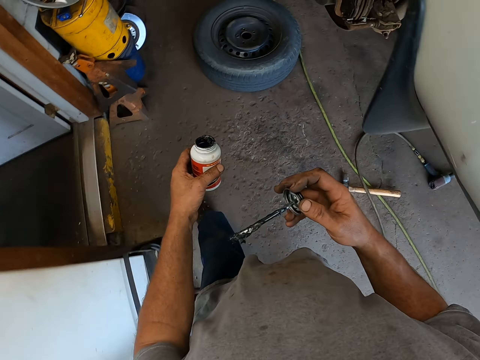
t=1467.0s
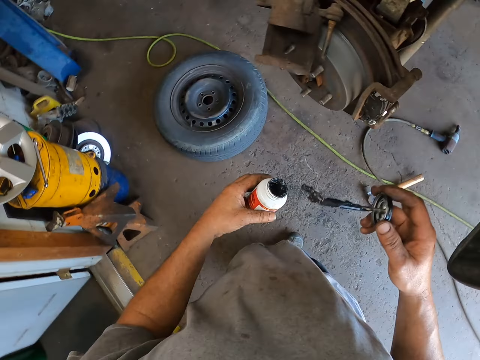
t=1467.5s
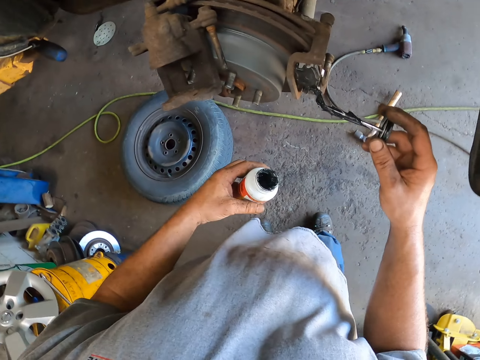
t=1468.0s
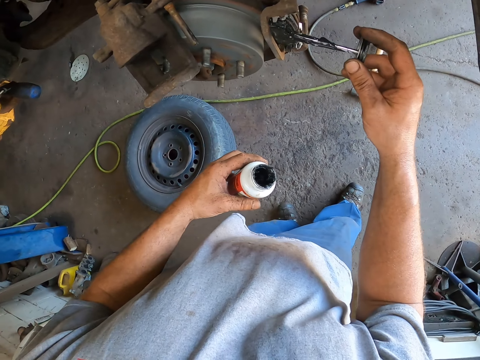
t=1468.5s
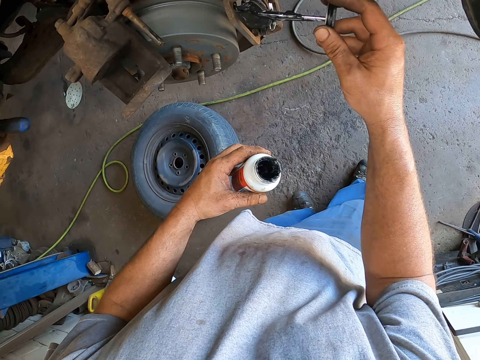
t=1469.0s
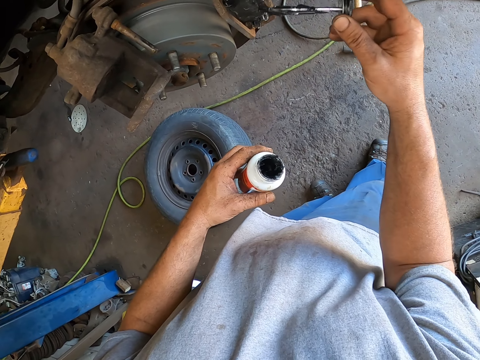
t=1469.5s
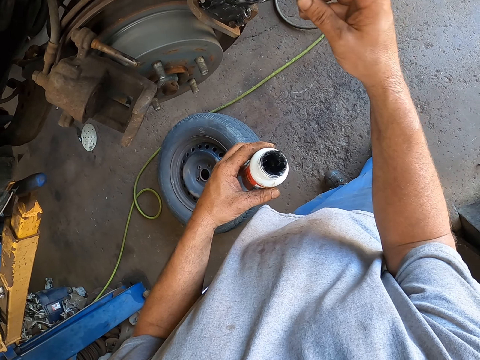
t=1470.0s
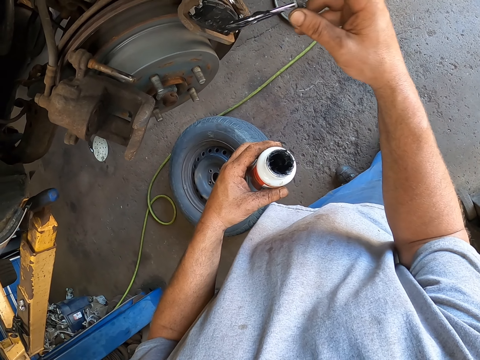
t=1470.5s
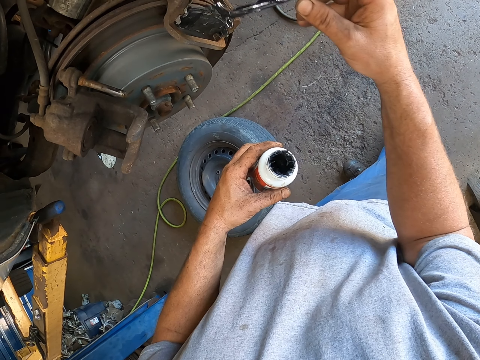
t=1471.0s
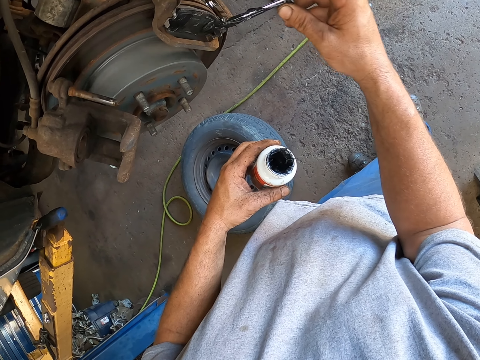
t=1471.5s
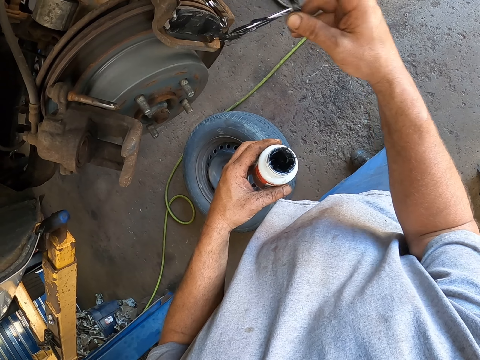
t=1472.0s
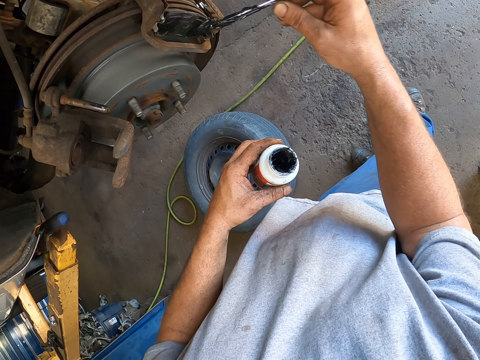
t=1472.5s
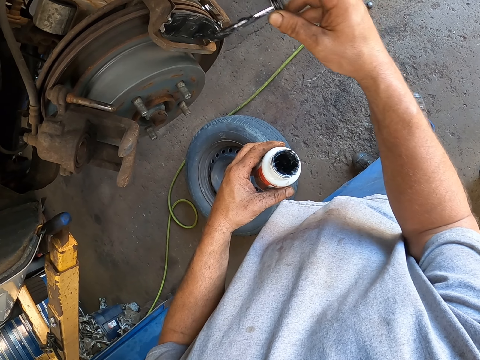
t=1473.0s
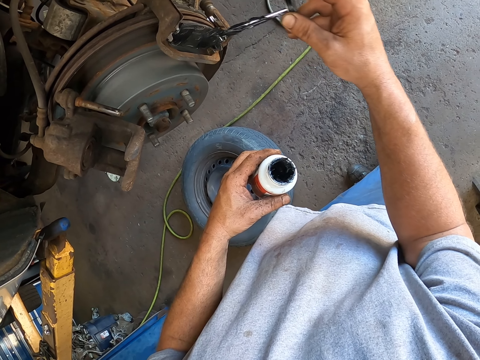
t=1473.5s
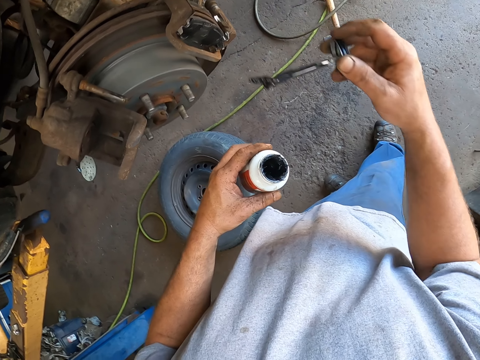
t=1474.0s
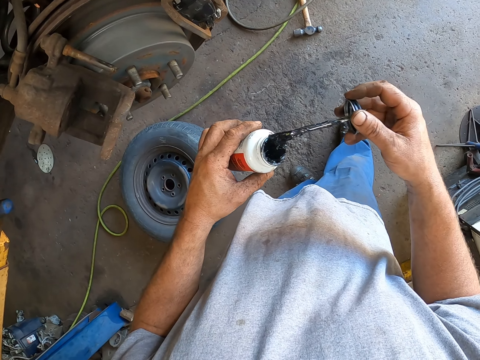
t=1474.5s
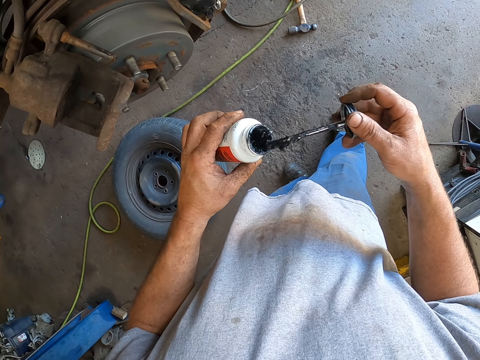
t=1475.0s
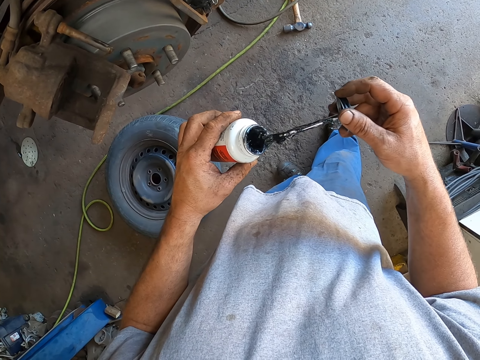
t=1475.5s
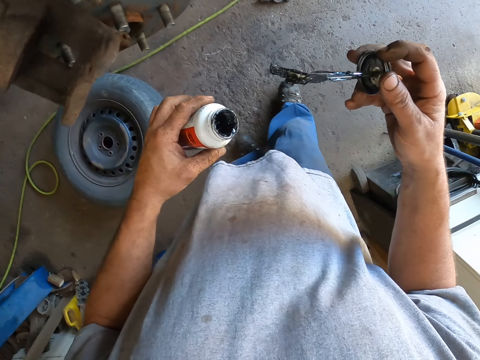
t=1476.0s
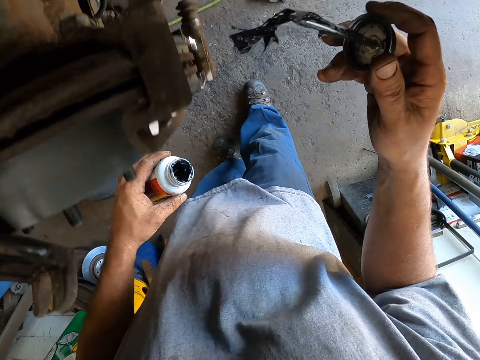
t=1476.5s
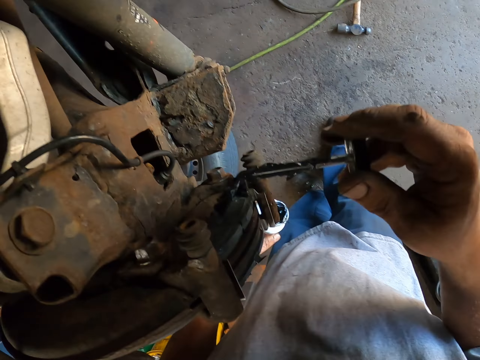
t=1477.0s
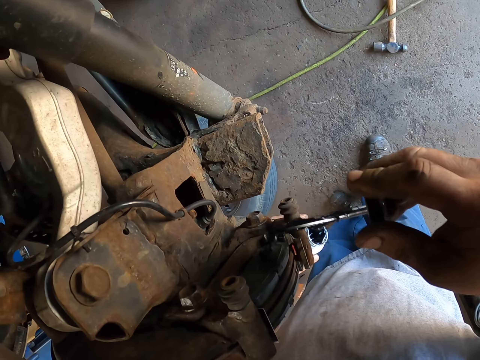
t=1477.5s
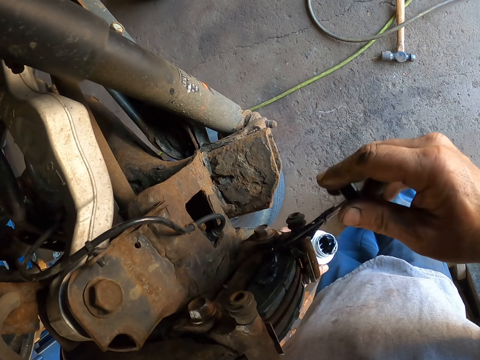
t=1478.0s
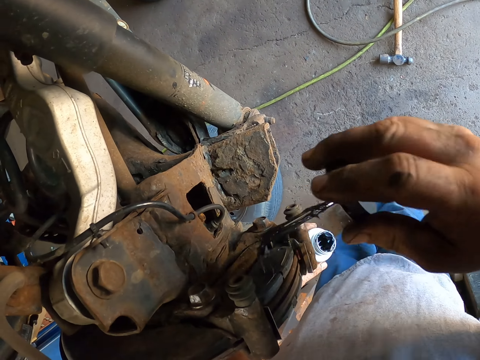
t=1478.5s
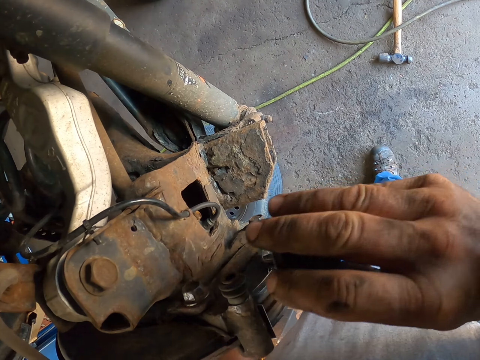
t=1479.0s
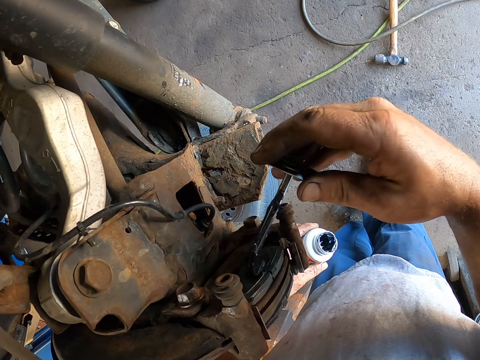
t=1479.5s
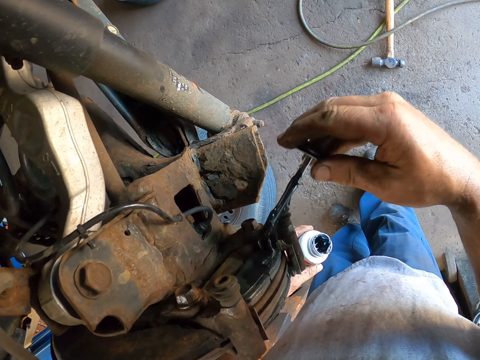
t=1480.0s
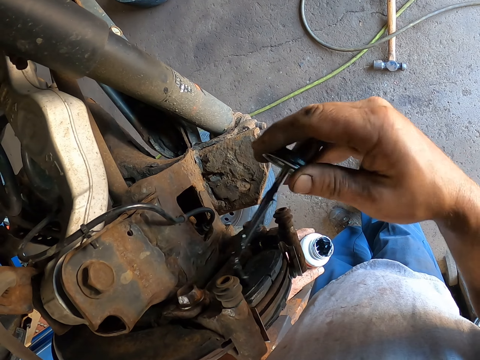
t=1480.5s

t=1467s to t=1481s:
The camera wearer paints the metal under the car. They dip the brush in the paint in the bottle. They paint the metal under the car again.

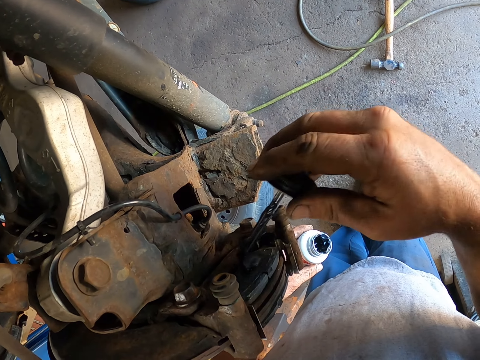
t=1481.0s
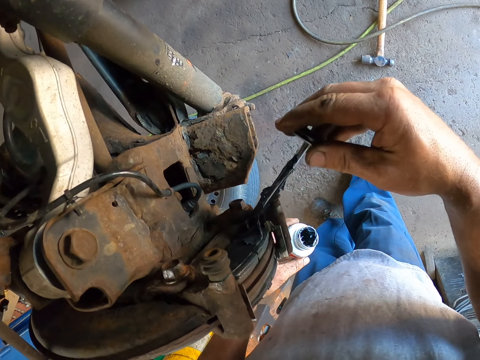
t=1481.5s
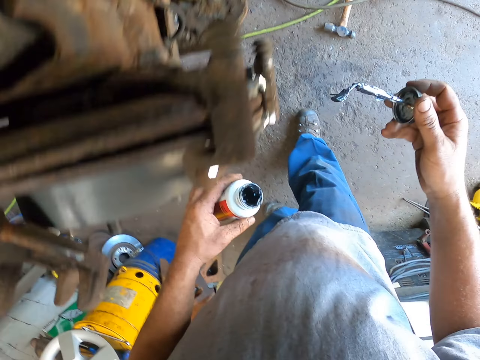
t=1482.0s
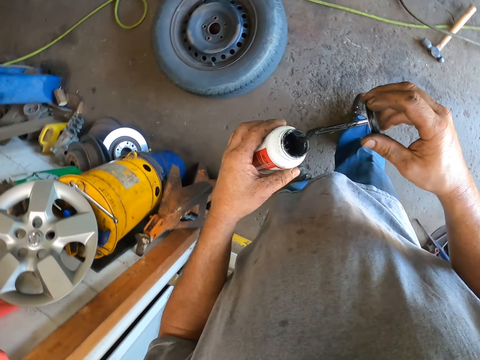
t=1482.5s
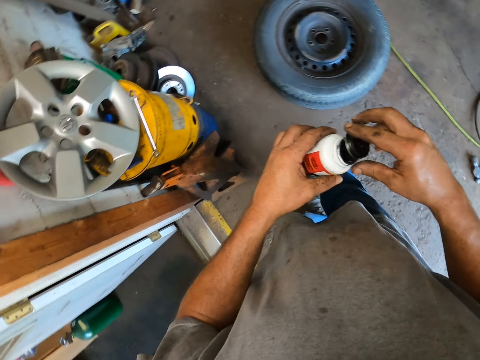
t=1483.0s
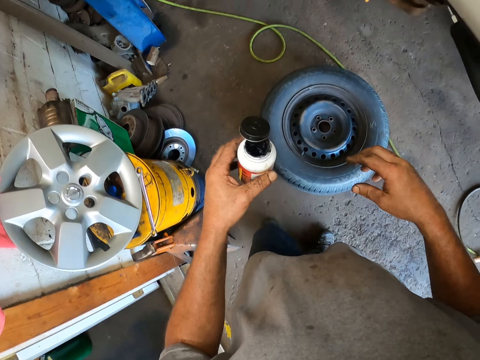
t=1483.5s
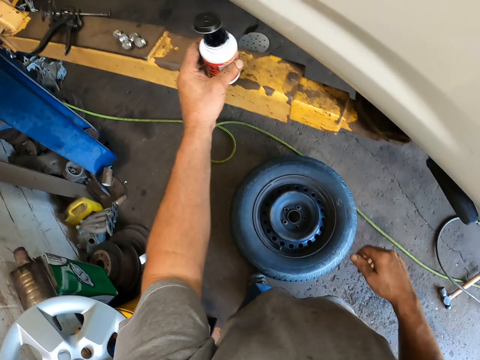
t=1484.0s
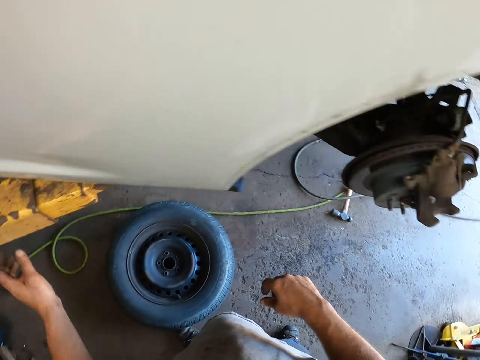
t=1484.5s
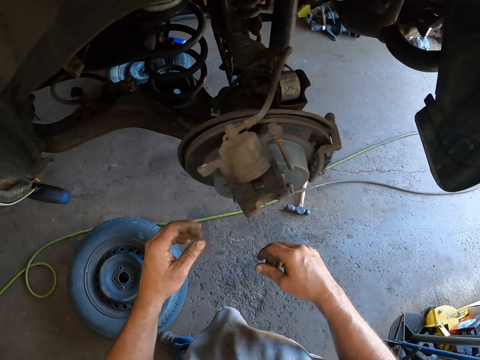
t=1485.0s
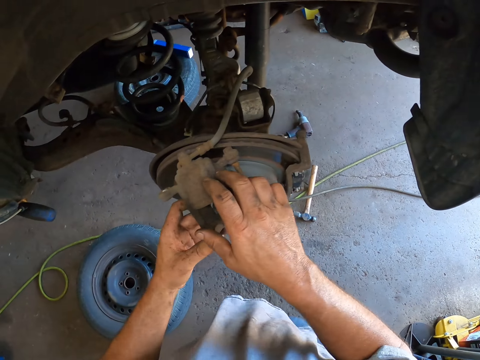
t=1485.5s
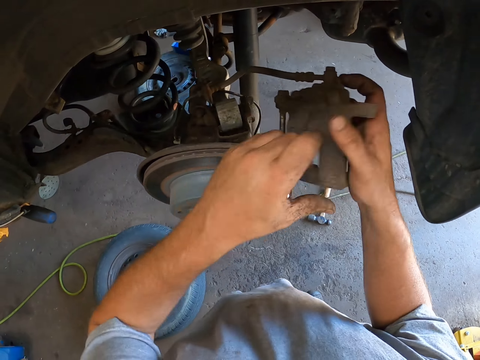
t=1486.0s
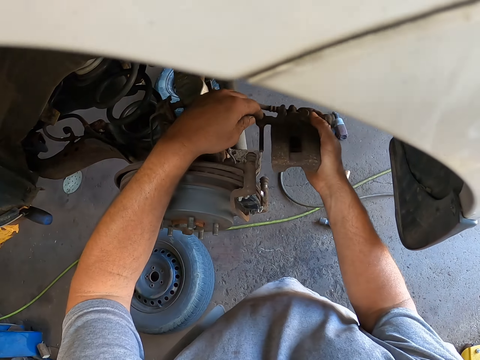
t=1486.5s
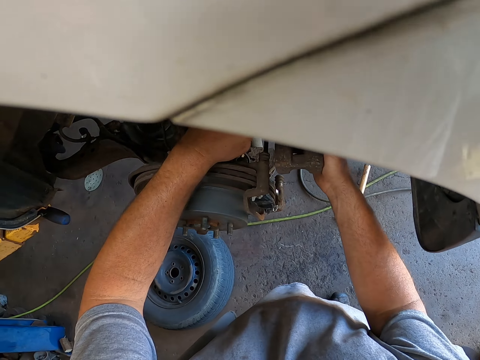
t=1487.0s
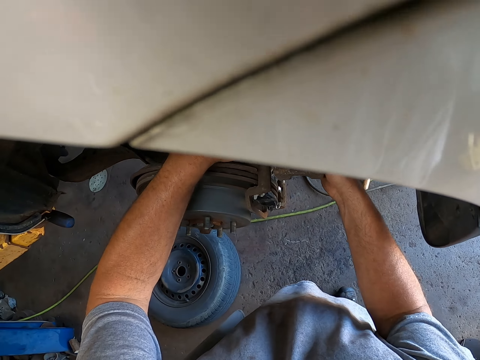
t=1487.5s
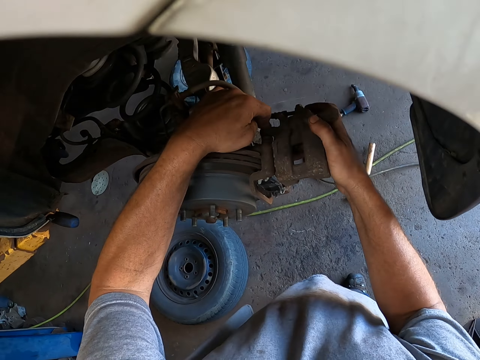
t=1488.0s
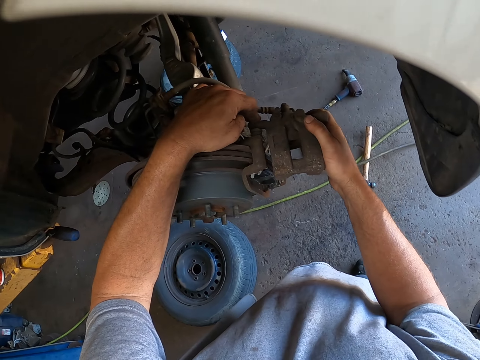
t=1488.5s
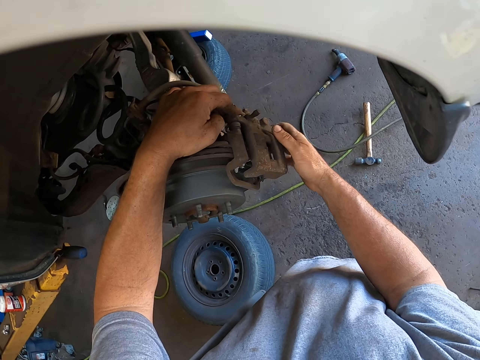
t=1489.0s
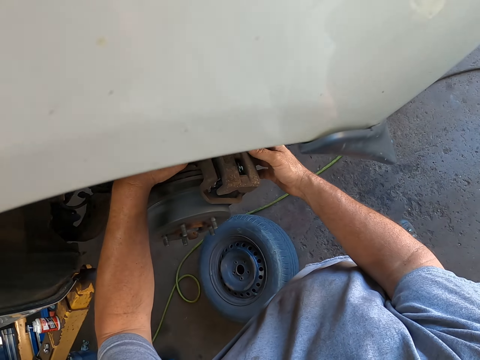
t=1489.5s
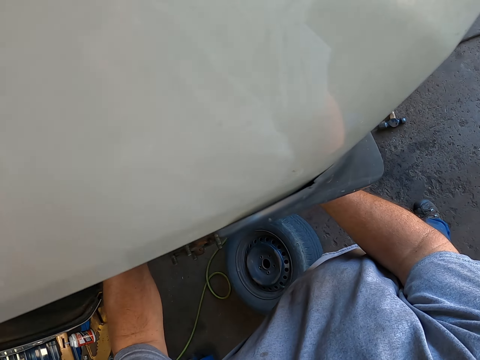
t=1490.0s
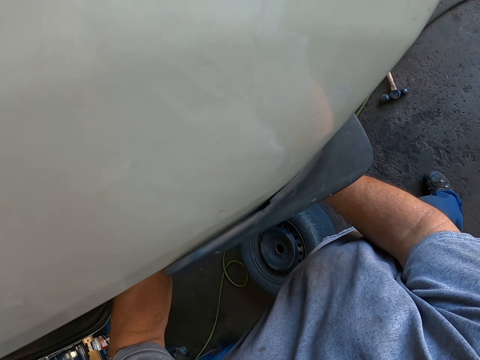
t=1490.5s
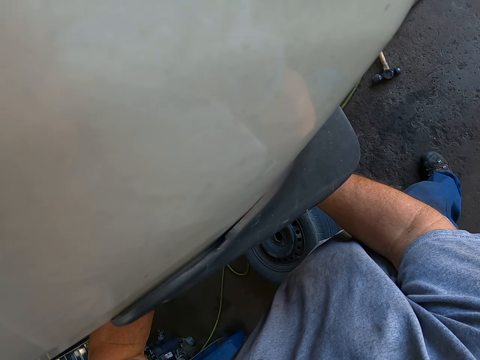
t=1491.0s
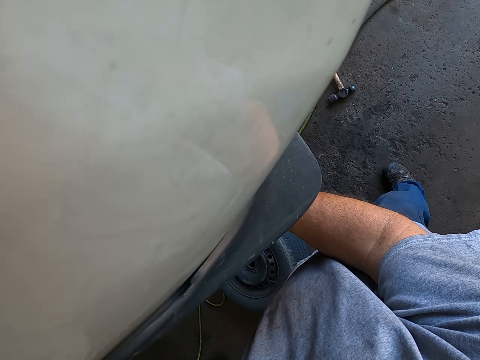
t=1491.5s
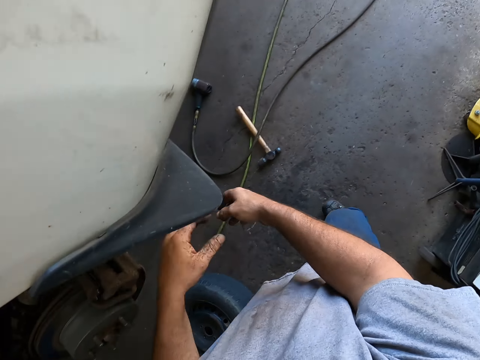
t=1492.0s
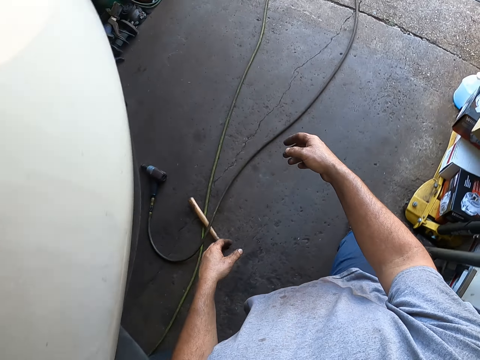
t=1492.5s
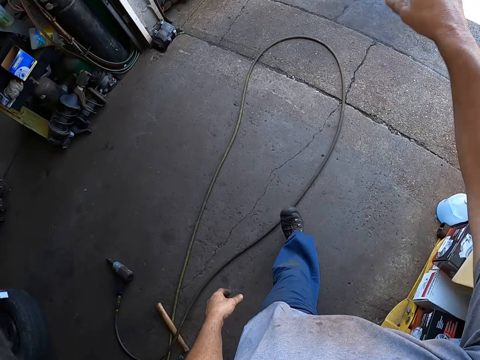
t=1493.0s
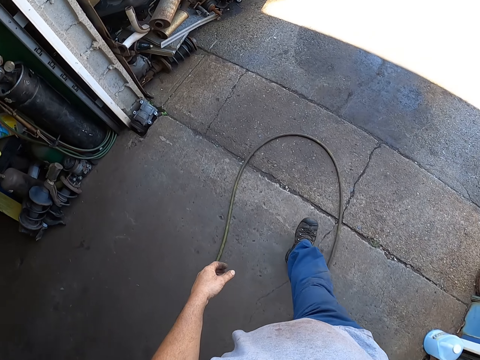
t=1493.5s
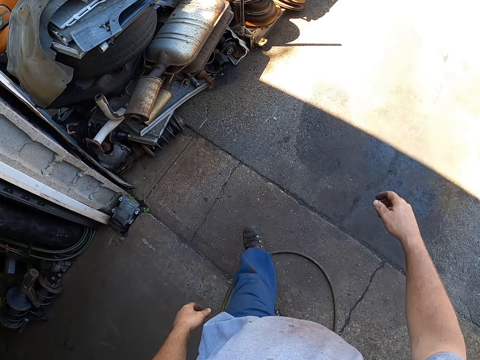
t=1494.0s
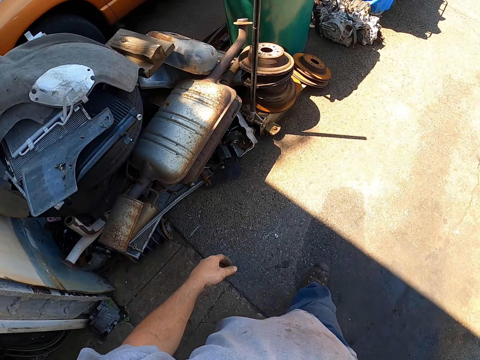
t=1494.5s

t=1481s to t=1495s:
The camera wearer dips the brush in the paint. They place the paint on the car lift. They do something. They pick the metal from under the car. They fix the metal under the car. They walk in the garage. They go outside the garage.
